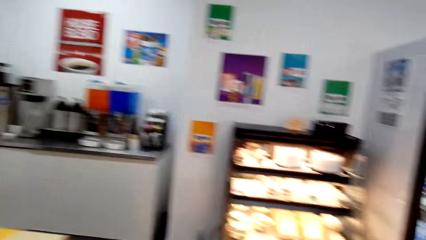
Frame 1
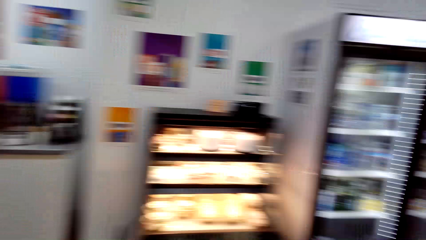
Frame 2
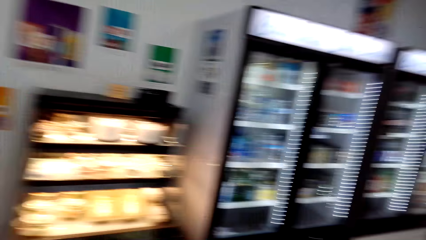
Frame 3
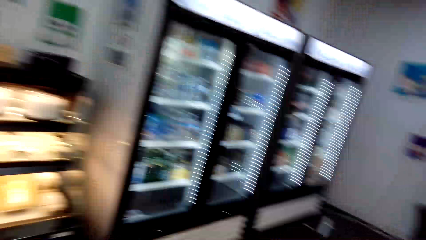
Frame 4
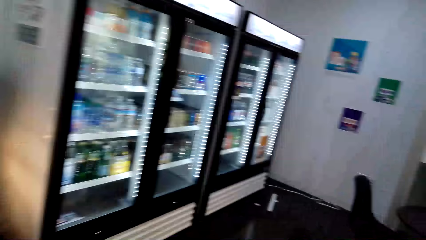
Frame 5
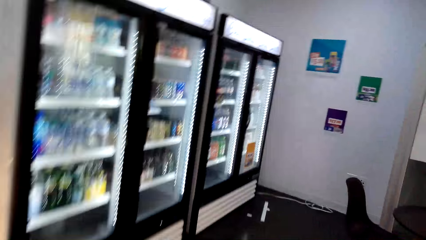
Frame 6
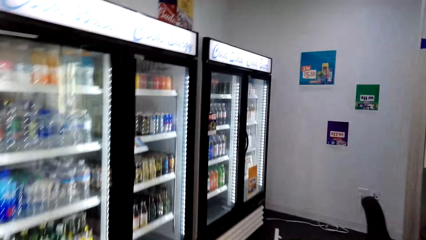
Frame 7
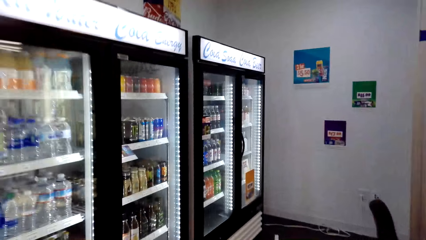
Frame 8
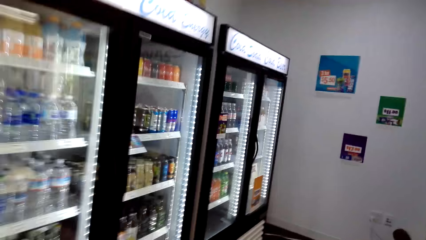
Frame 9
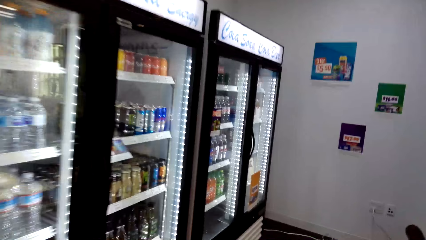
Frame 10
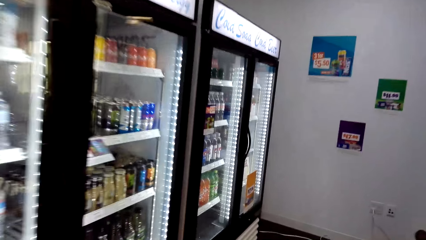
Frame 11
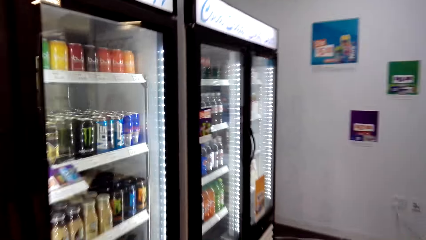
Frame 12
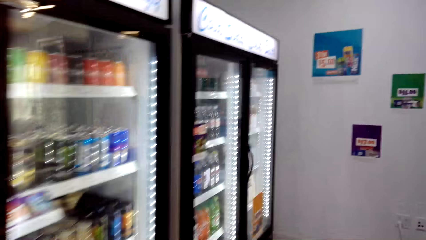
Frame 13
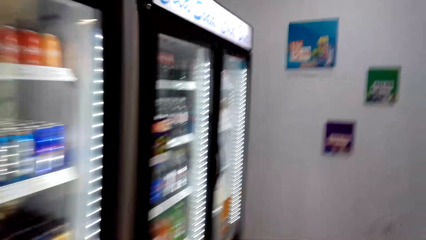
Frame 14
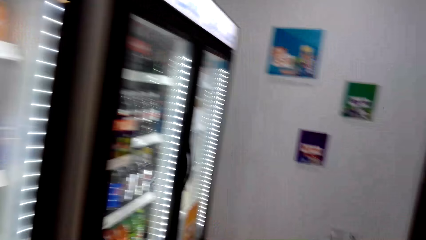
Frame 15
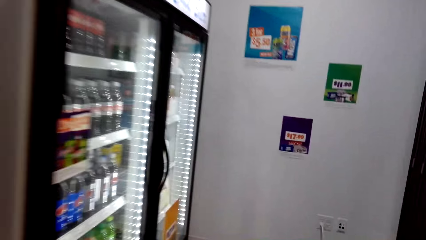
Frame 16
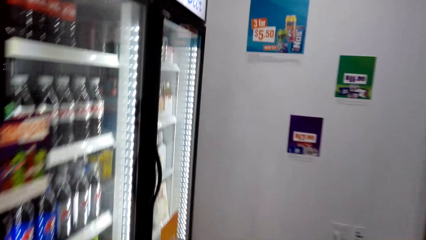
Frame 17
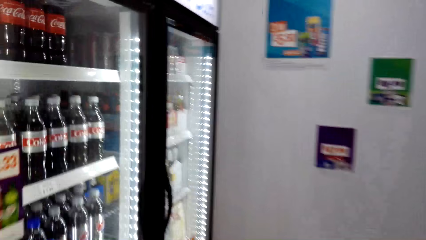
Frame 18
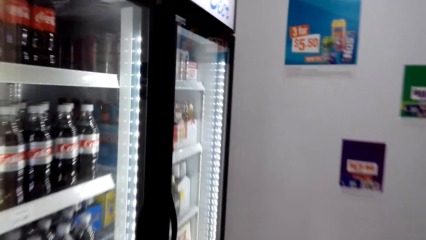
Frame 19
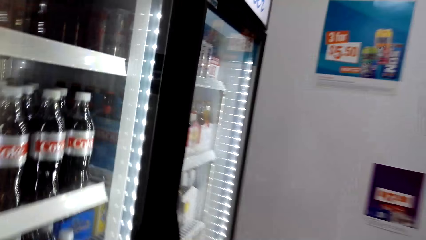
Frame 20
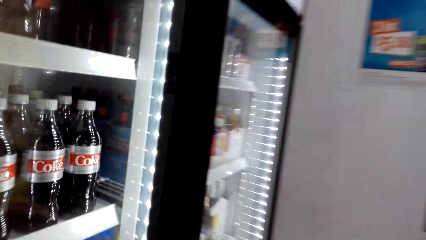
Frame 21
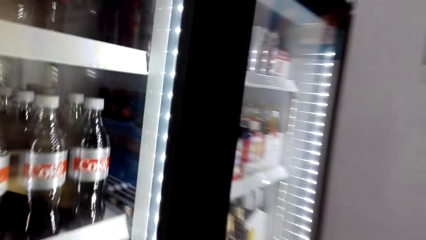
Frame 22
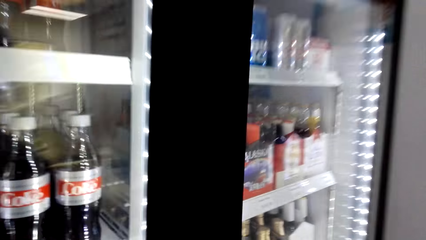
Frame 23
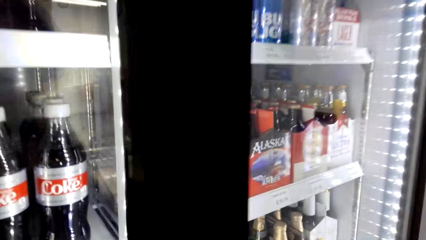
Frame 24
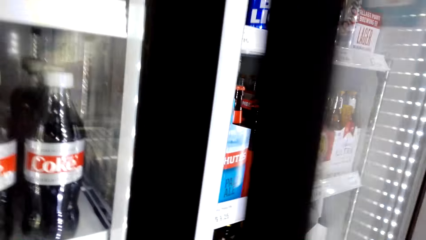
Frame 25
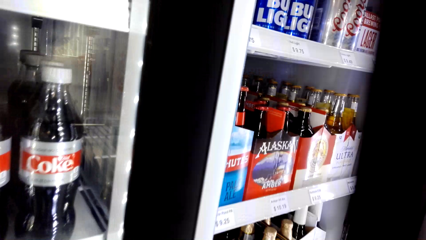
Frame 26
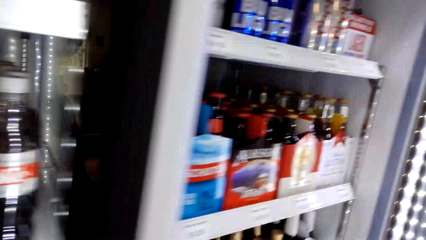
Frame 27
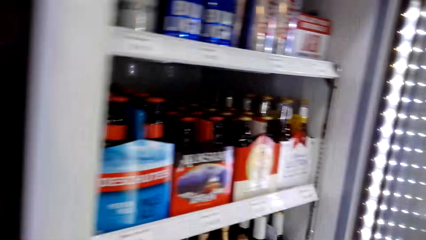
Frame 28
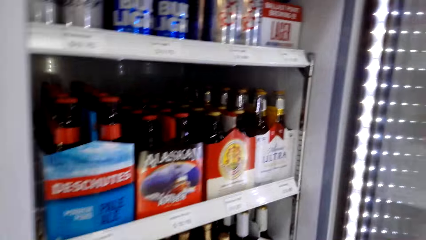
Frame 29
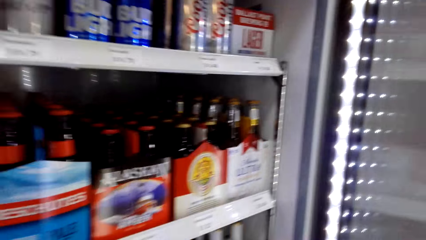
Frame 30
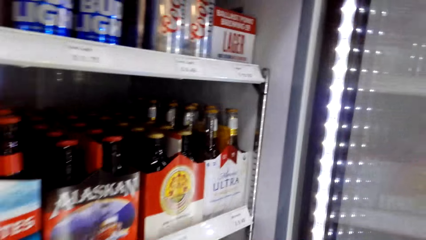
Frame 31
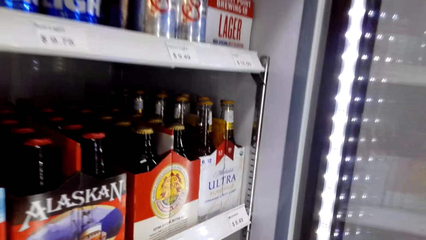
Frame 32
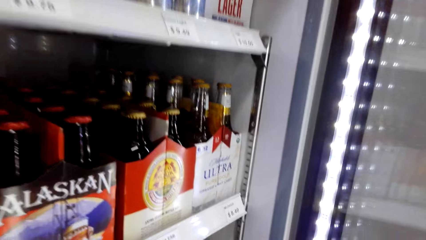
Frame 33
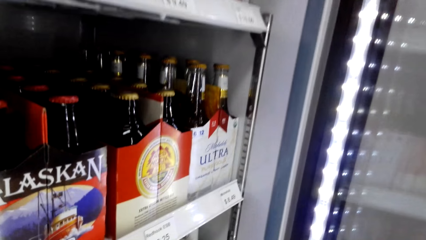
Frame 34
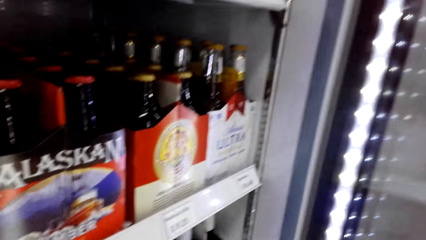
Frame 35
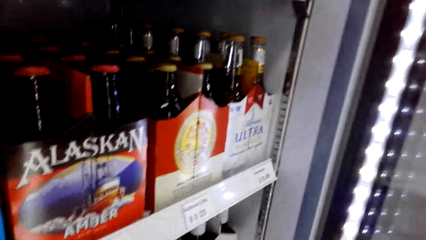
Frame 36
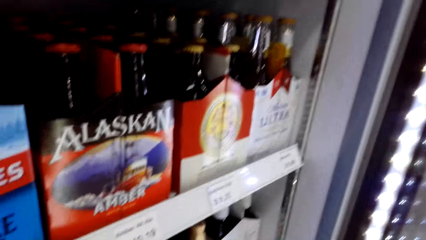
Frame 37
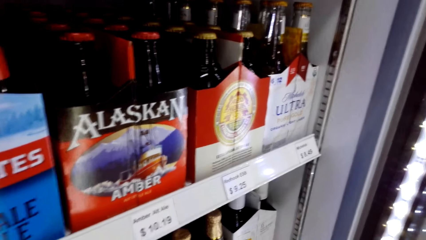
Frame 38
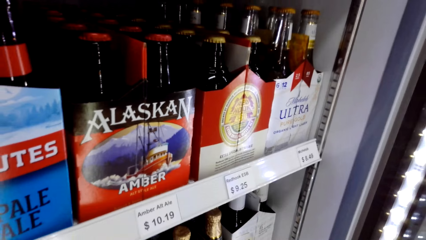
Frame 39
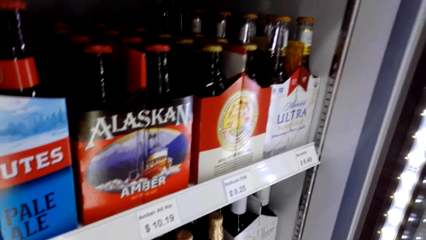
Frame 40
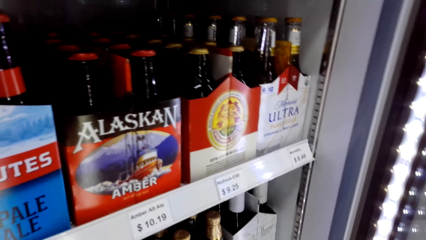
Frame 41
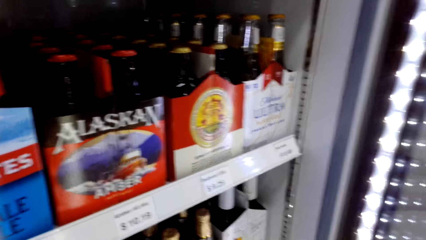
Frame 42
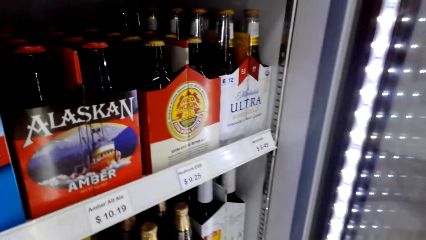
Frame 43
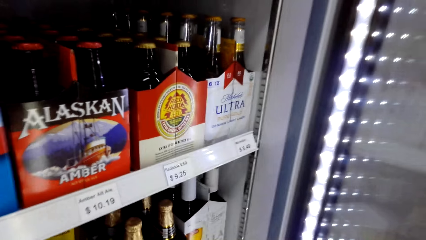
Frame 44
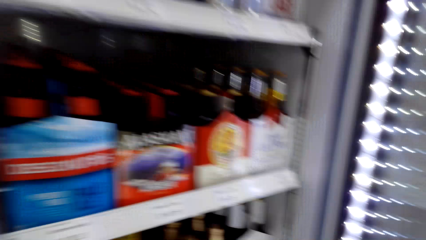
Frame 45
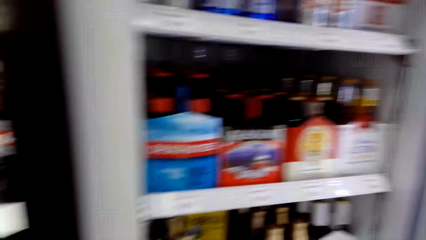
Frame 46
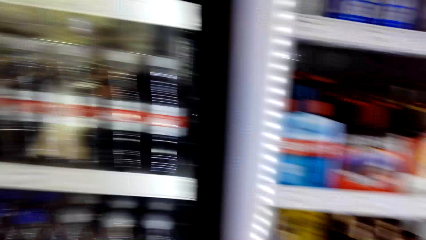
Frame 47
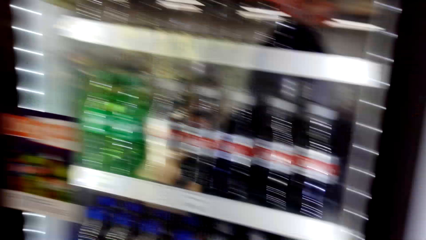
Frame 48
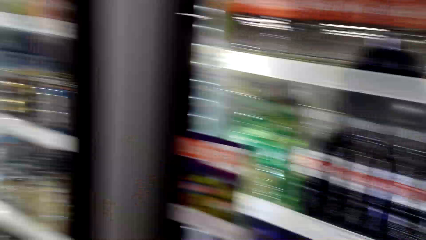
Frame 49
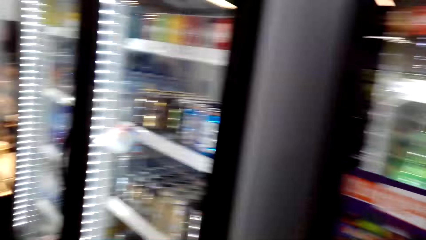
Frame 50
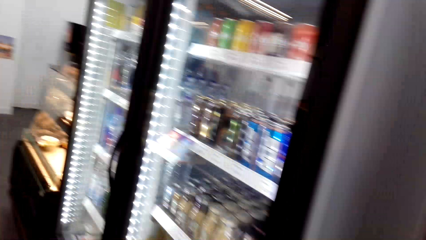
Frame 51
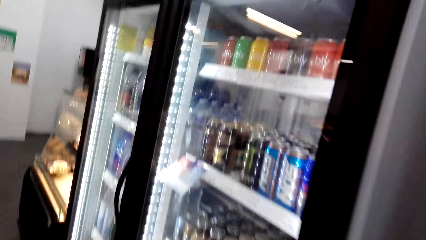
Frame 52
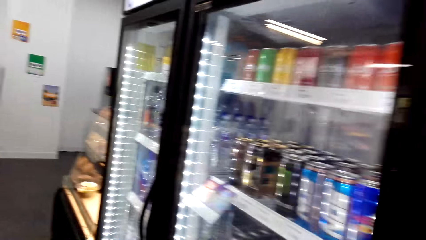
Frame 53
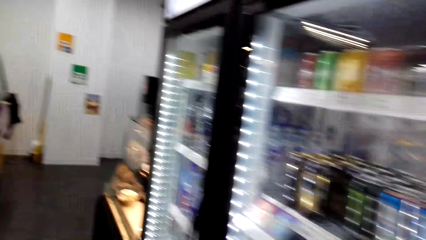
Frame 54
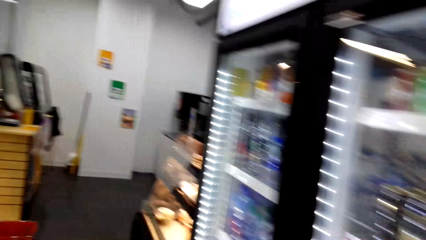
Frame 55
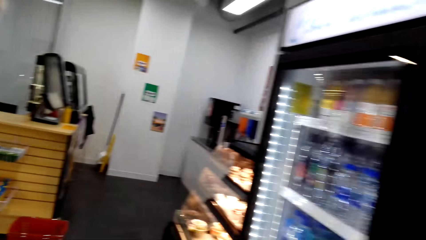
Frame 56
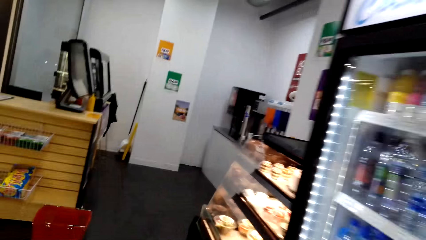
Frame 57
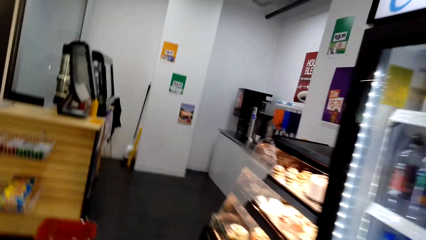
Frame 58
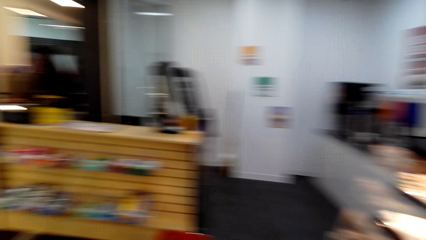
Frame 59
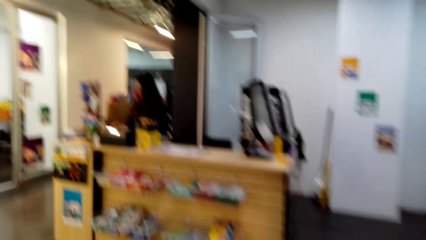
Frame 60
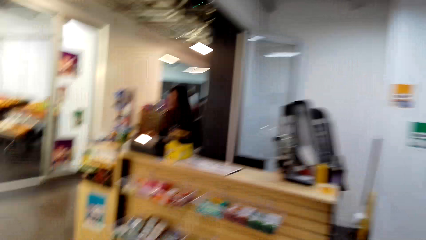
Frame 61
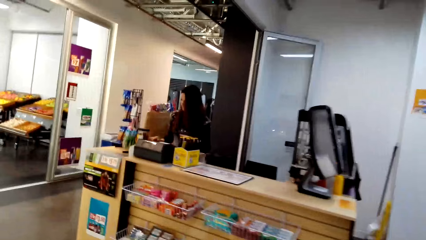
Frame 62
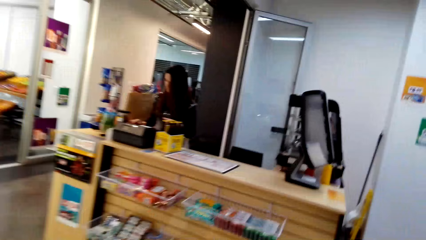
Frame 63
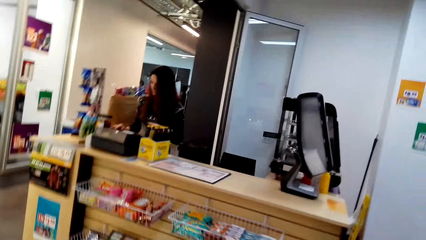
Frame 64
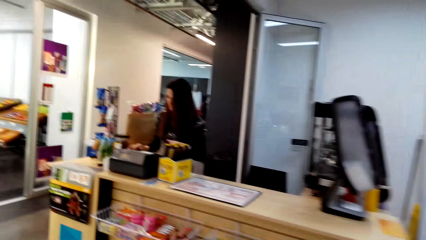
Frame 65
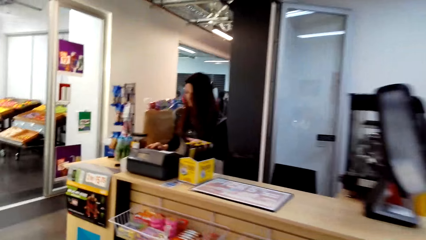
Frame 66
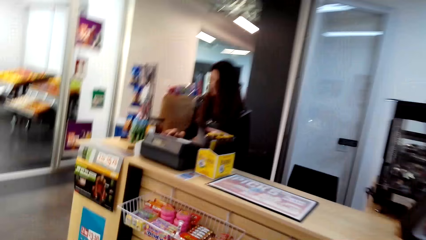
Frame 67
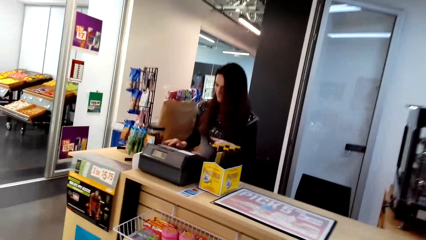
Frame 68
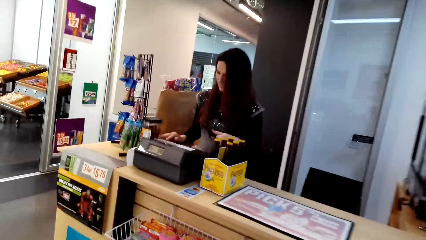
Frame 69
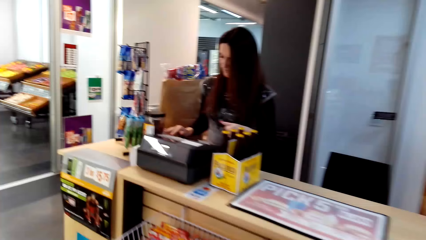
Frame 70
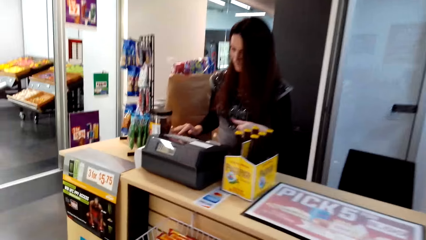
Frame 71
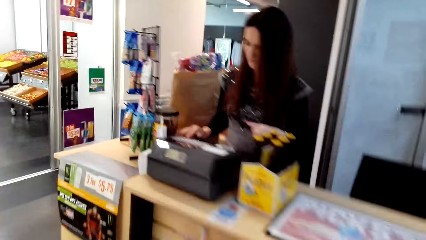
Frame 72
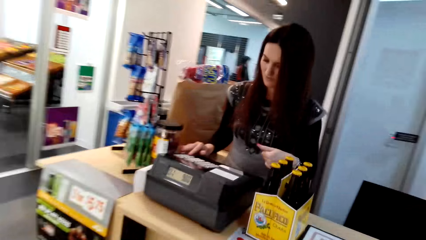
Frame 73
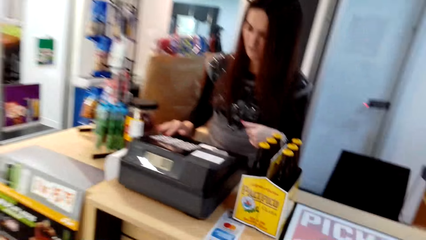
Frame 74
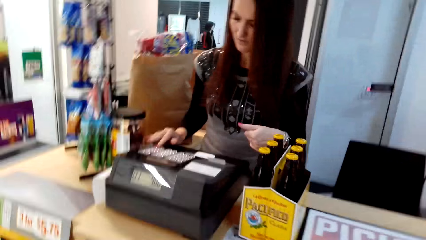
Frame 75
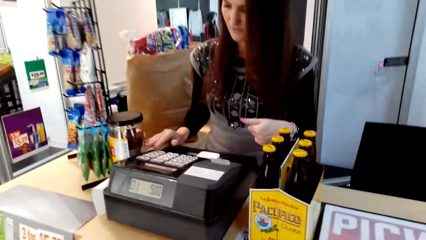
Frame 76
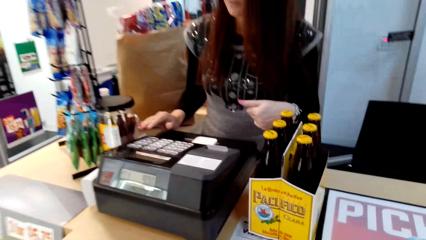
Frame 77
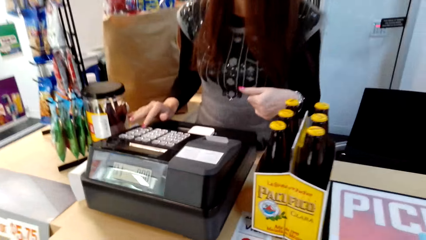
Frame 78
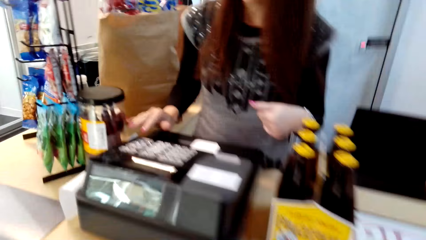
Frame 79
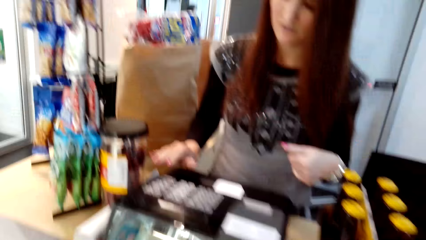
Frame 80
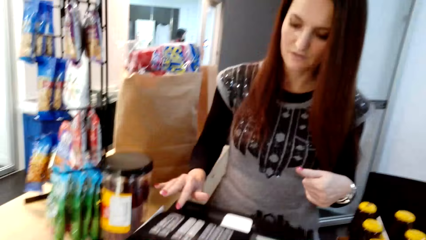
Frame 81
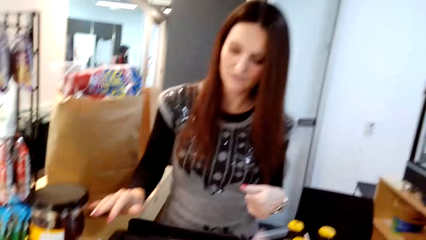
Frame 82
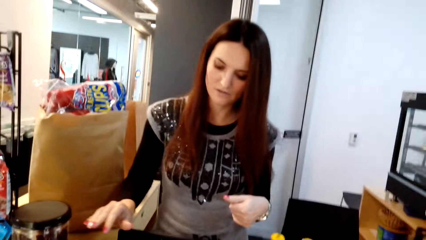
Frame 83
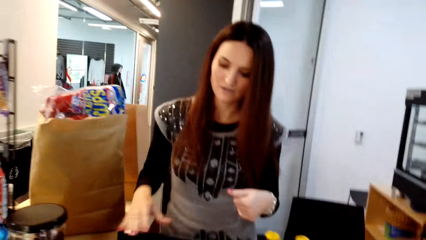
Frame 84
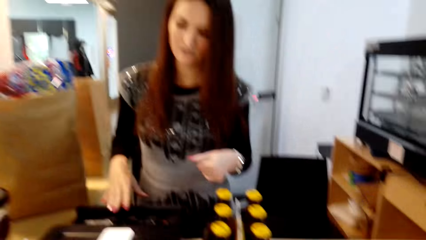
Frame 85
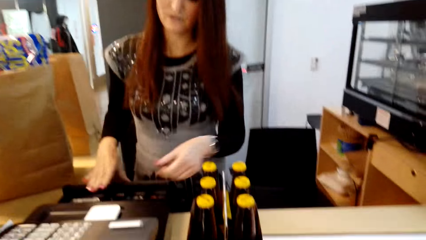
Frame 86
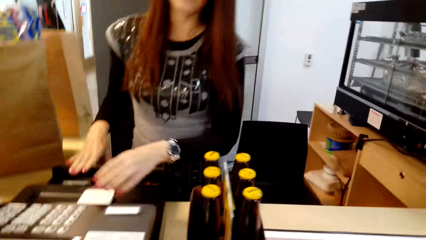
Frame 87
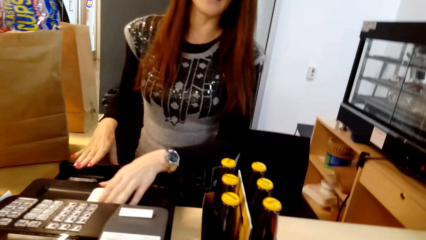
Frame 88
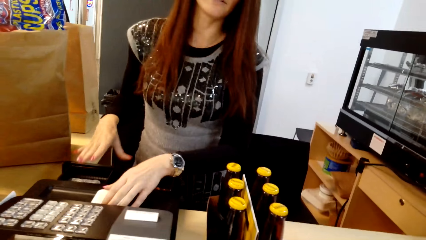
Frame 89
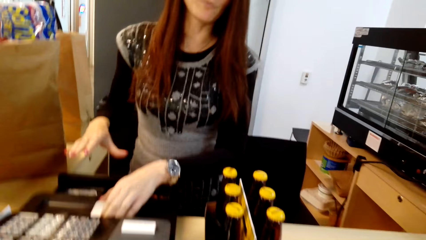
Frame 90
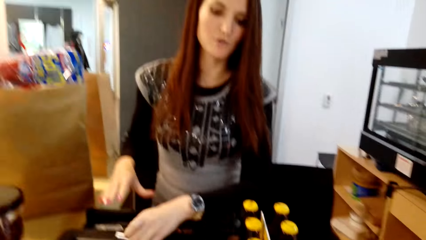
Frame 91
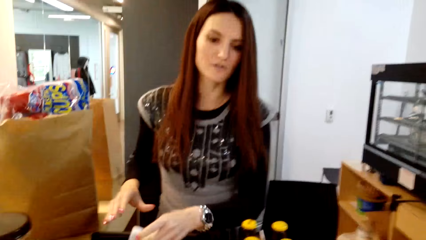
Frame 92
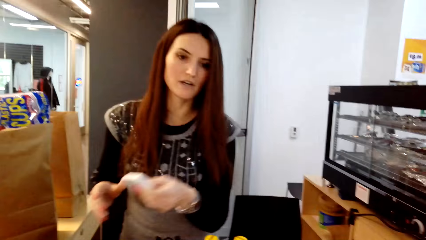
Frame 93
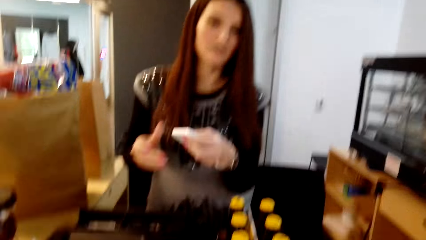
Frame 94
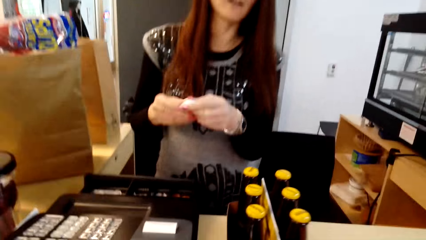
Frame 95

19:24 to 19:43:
The camera wearer moves around. They walk towards the fridge. They open the fridge. They move around. They walk towards the counter. A lady presses the cashier machine. The camera wearer converses with the lady. The lady picks the card reader.
